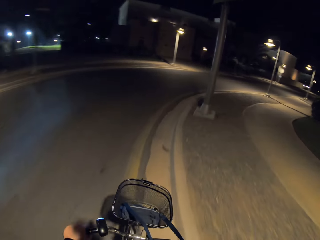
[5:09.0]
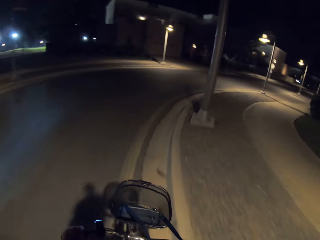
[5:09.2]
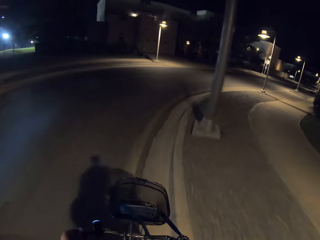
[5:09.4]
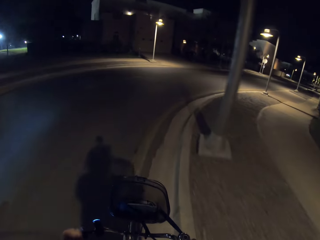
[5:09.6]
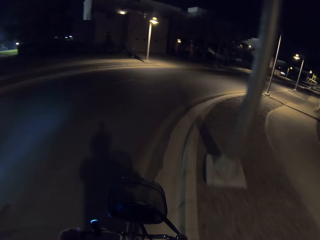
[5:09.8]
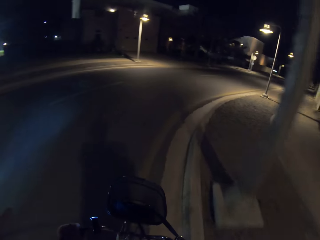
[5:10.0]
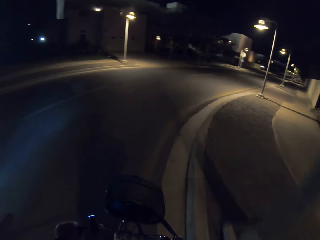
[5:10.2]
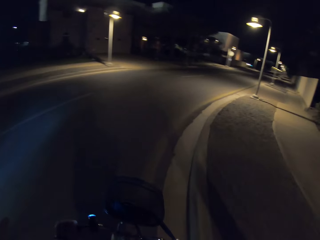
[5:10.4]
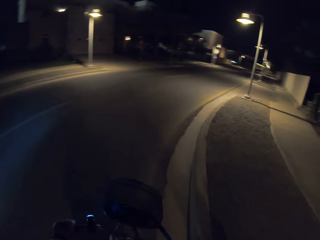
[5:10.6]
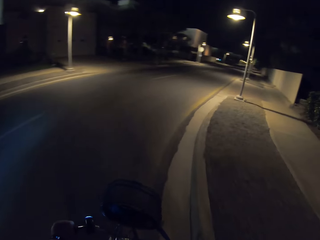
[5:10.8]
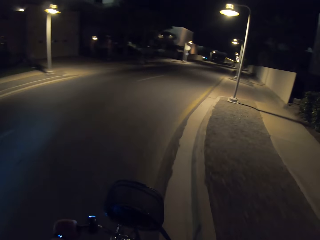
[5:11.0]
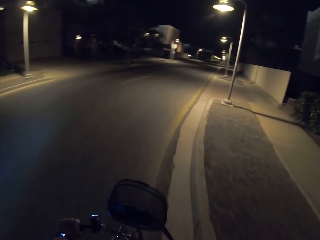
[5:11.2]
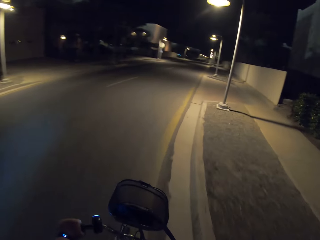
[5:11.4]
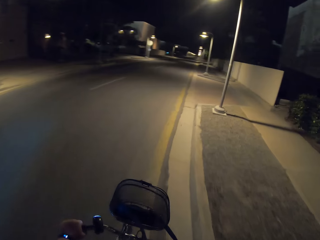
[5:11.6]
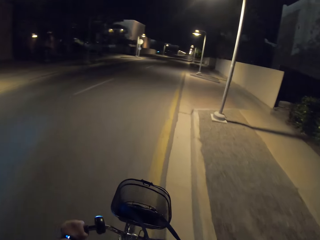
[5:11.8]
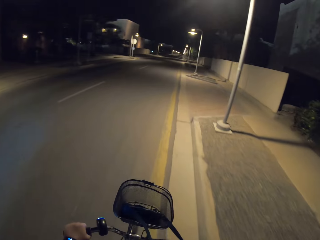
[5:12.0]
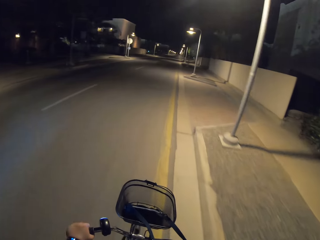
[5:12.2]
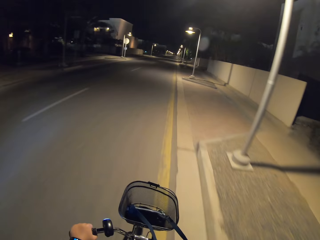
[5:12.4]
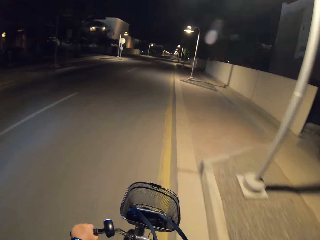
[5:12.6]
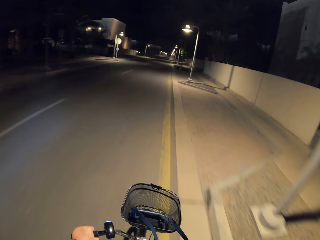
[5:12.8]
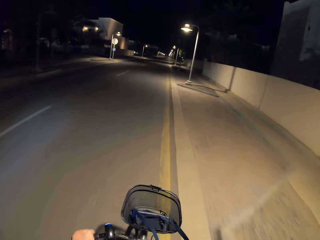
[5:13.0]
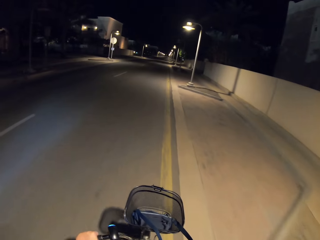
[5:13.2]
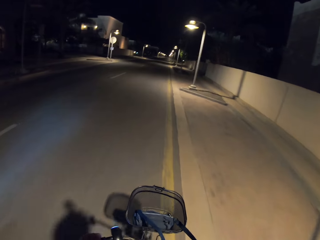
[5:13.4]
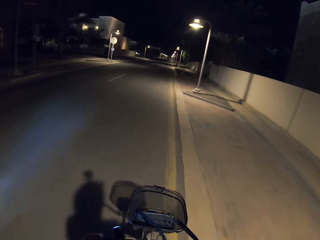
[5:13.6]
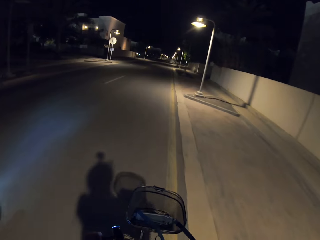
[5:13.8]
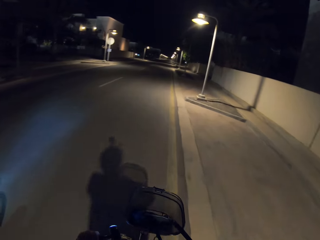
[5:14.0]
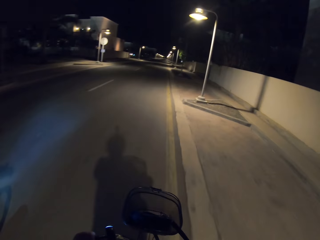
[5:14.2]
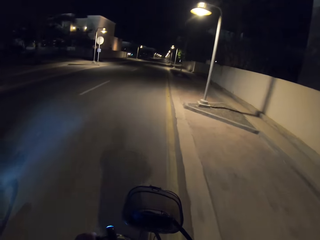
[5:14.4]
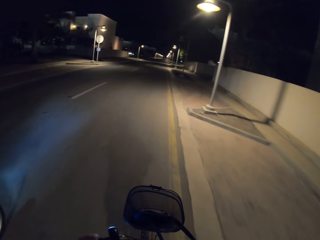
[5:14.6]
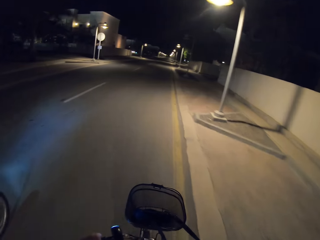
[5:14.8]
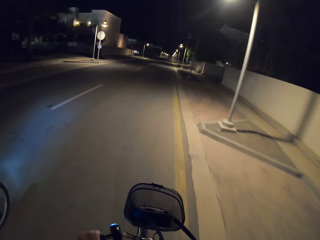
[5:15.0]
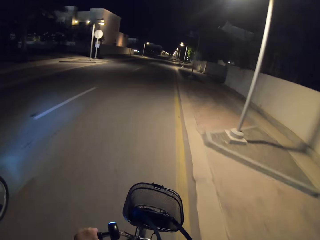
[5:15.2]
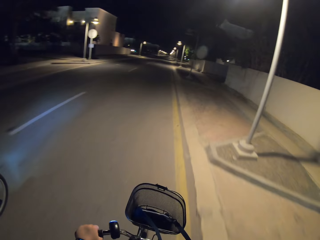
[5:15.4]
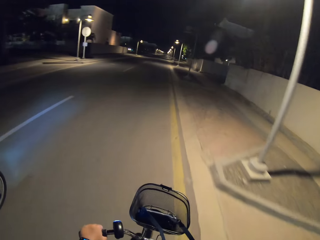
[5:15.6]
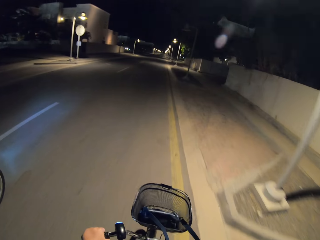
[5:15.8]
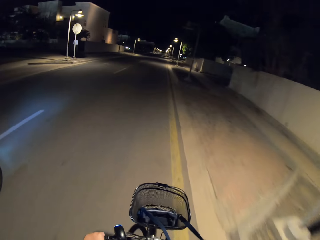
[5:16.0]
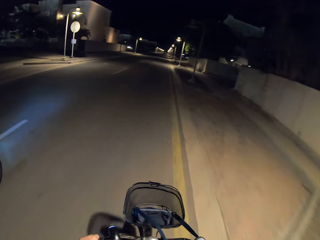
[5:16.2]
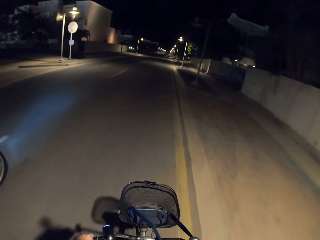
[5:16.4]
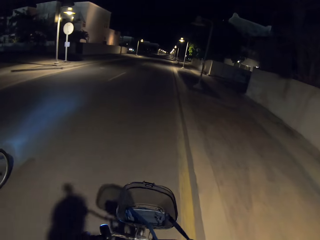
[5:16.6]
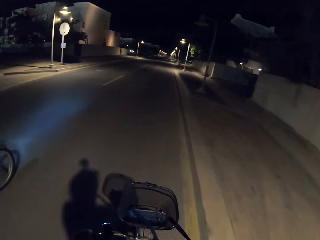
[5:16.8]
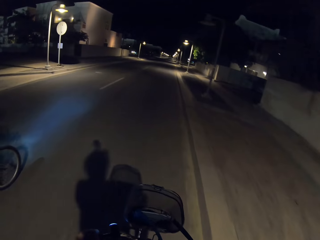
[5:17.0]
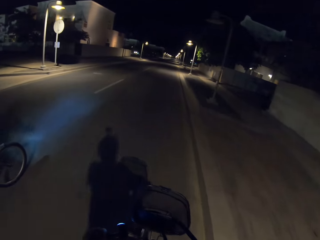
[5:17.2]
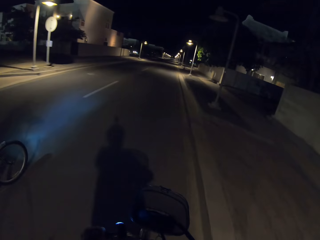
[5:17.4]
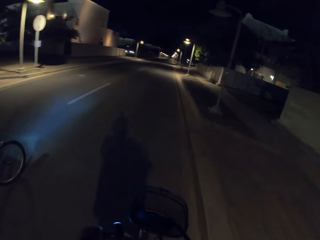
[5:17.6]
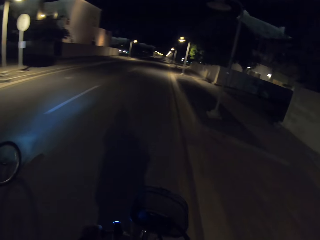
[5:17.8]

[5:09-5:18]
The camera wearer and a man take a corner turn on the road. They cycle the bicycle on the road.

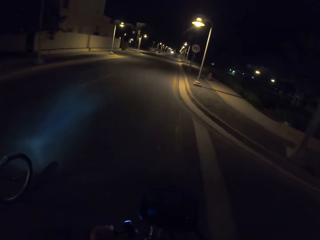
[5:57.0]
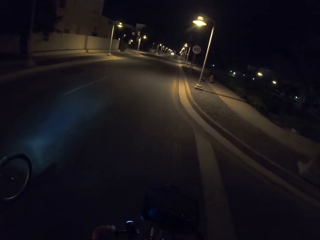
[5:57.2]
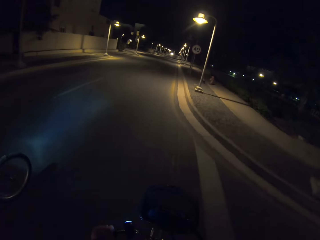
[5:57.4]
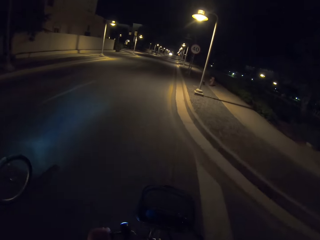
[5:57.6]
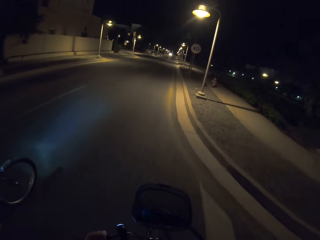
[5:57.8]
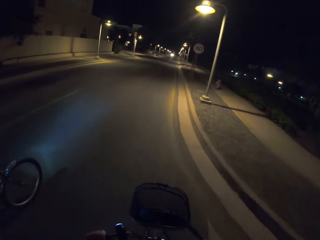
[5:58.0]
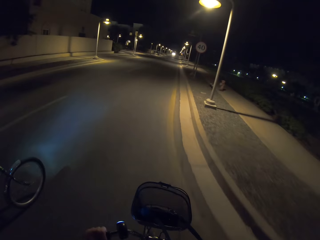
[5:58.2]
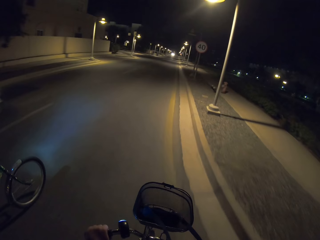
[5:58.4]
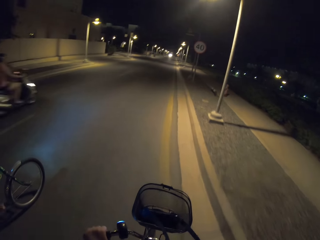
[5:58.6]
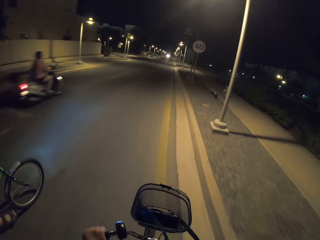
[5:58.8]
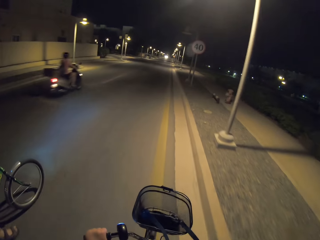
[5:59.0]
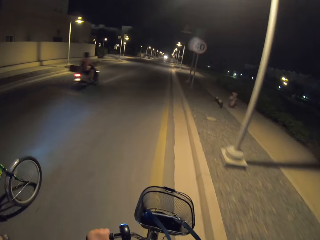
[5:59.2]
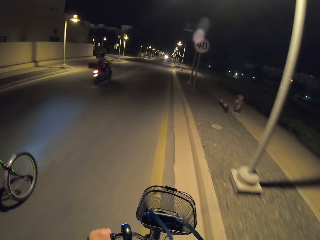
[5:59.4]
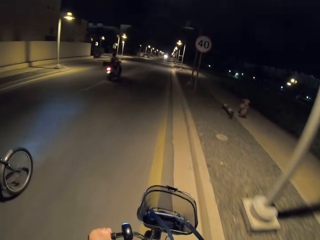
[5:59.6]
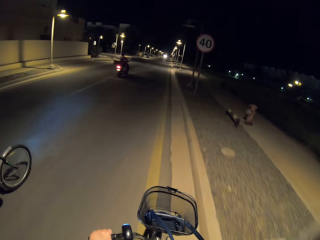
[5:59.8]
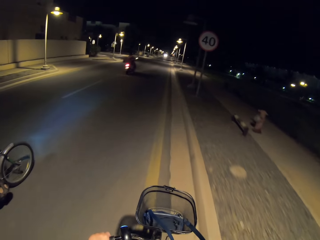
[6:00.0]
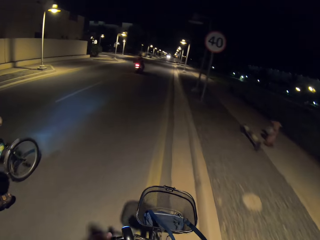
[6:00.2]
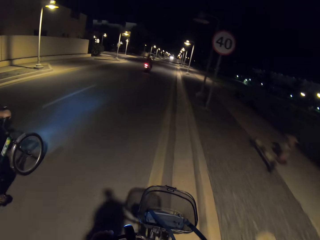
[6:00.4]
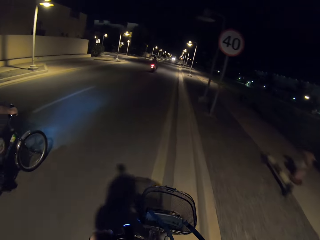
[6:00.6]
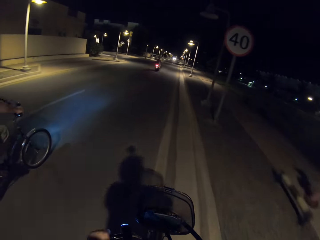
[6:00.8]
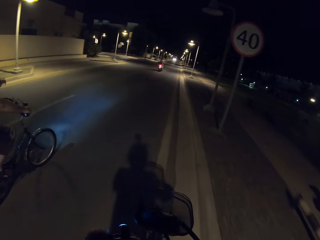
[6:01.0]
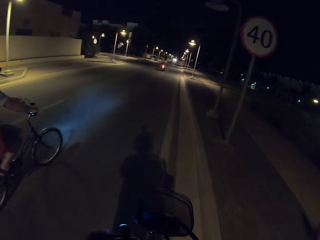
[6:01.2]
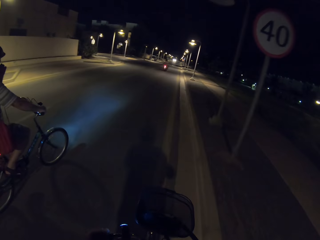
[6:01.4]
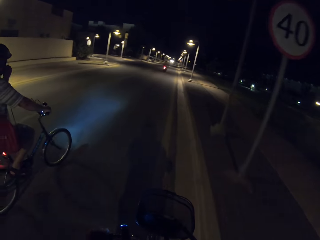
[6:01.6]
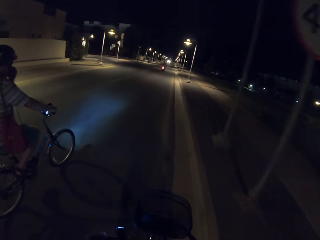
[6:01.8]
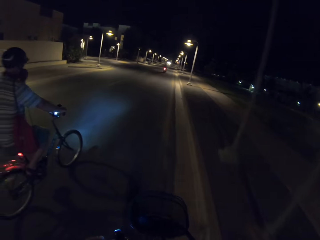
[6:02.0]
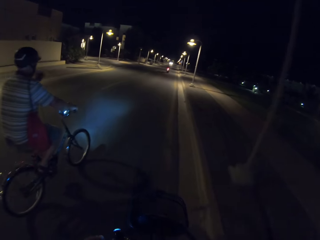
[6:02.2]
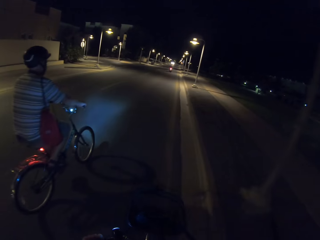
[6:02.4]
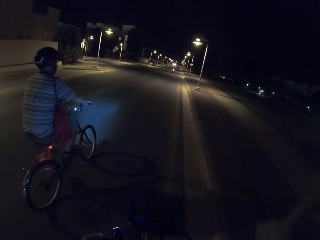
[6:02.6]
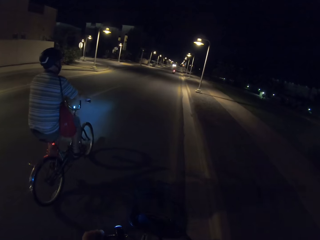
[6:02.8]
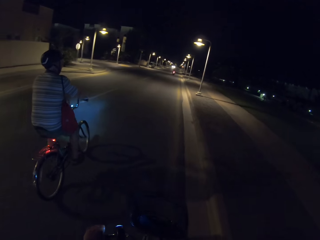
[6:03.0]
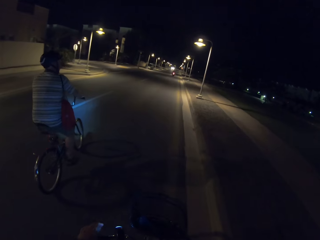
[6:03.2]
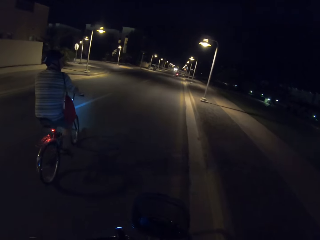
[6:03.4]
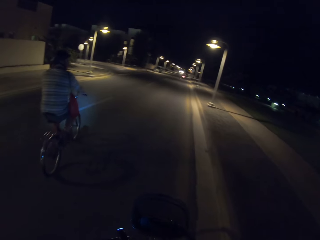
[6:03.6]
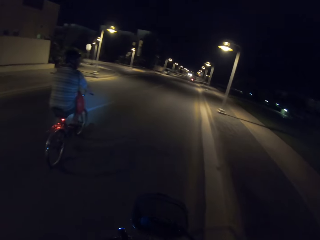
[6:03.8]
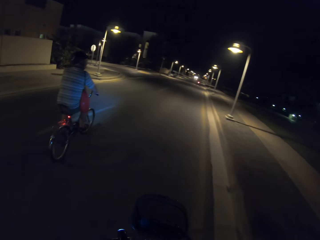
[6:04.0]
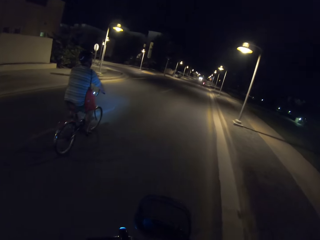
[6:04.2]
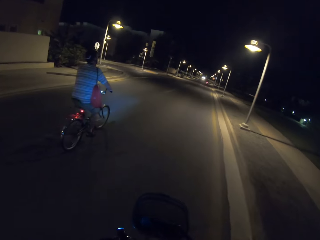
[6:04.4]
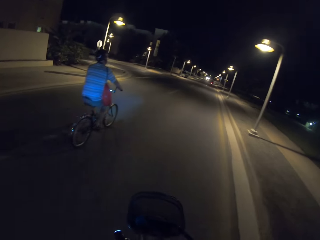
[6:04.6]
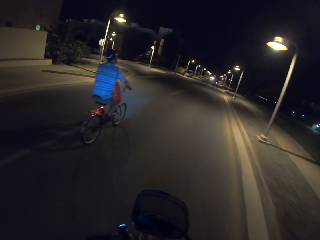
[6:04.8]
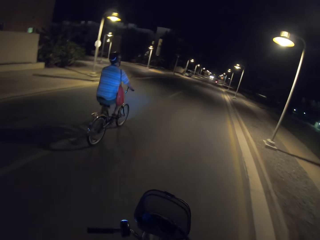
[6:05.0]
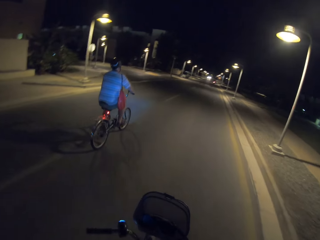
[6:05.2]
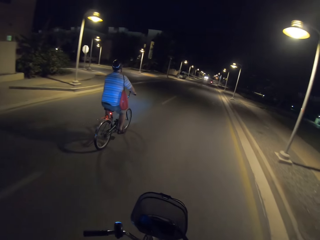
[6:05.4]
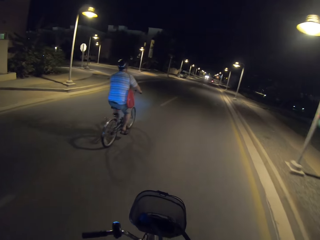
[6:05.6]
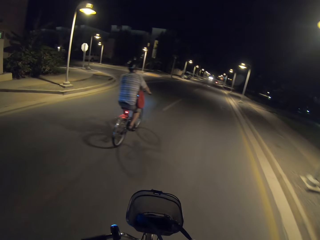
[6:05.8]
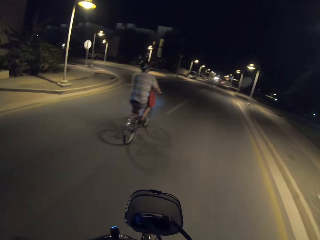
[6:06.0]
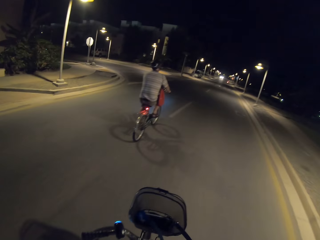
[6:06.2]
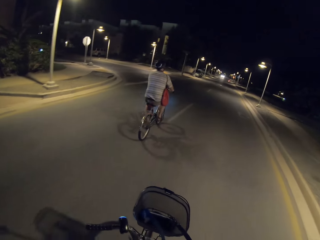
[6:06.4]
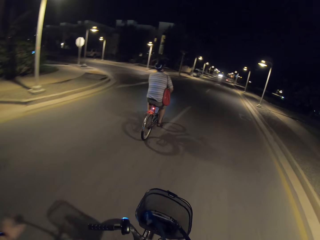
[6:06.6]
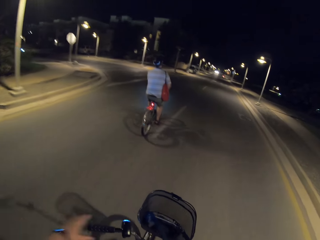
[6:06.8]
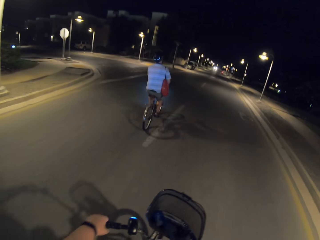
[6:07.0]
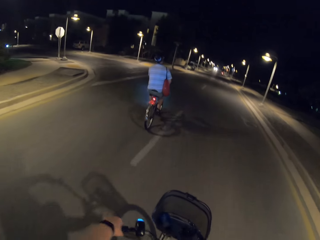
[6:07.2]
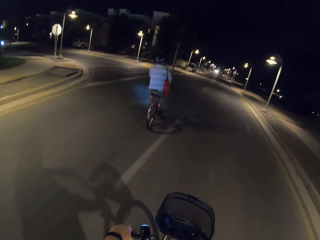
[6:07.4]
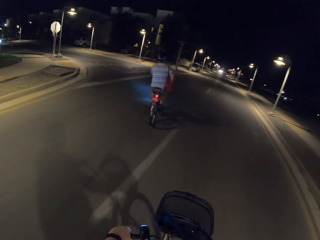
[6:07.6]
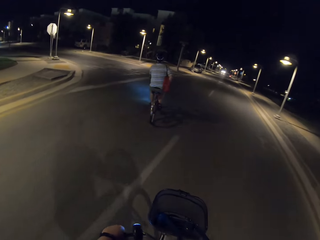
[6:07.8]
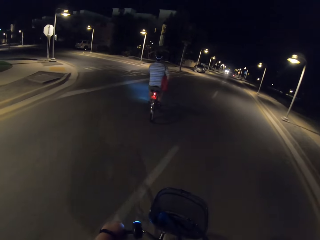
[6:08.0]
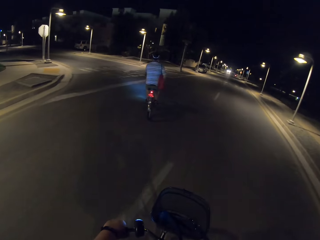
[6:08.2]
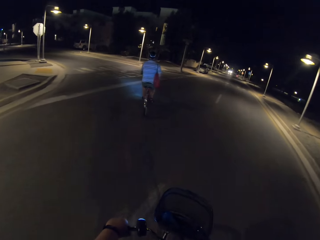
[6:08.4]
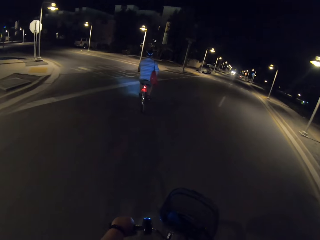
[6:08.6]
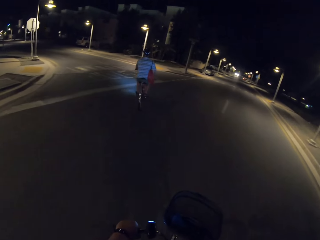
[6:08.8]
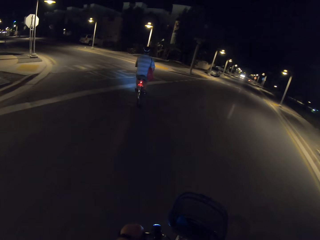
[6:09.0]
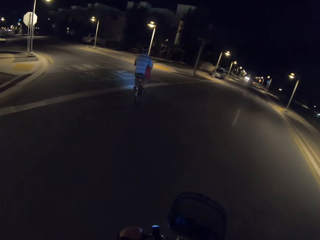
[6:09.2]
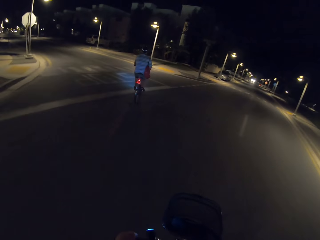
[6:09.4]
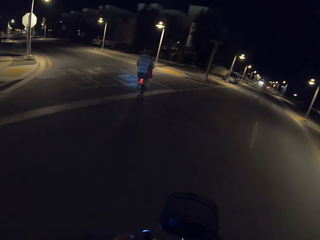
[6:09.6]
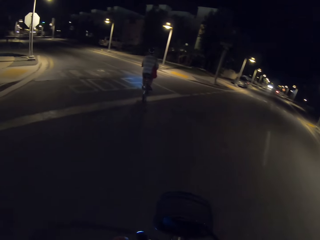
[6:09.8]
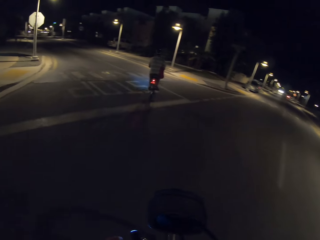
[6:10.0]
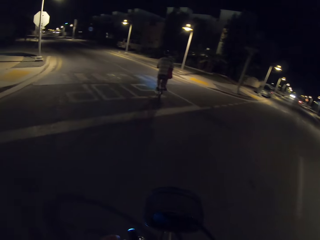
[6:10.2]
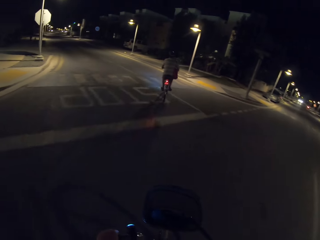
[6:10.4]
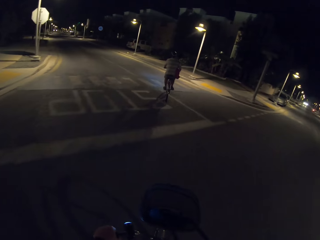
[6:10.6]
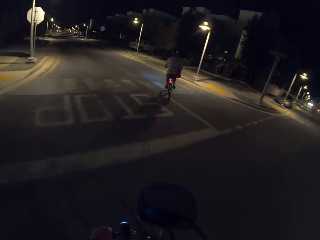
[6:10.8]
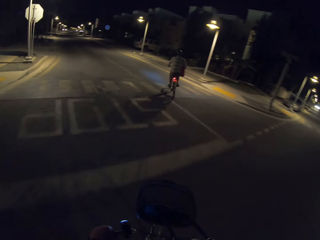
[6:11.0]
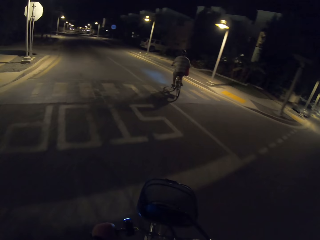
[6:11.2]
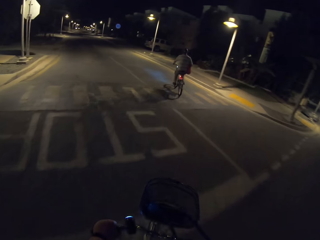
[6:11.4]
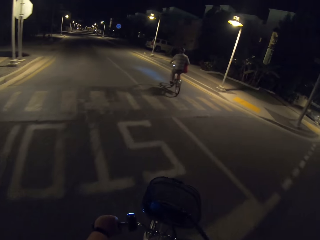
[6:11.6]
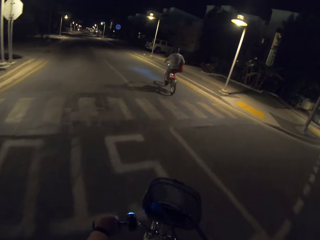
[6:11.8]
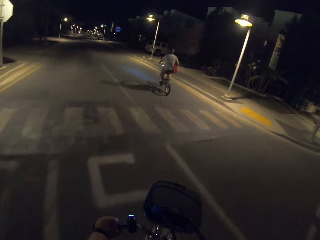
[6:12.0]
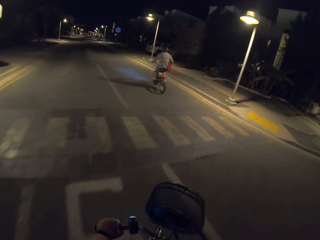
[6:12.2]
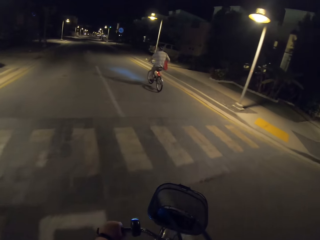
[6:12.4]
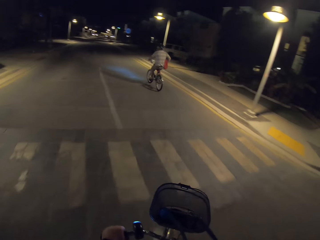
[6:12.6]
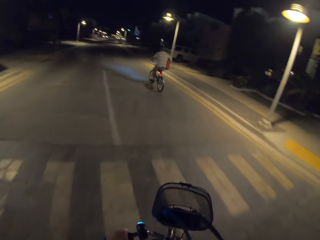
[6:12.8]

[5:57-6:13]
A man rides the motorcycle. Another man rides the bicycle. The camera wearer rides the bicycle. The camera wearer and a man take a U turn on the road.
